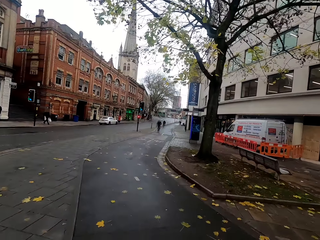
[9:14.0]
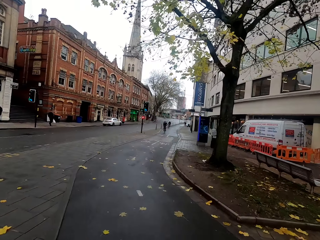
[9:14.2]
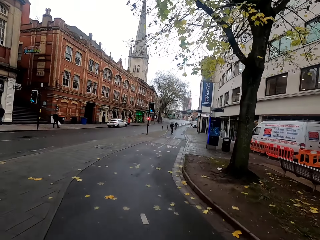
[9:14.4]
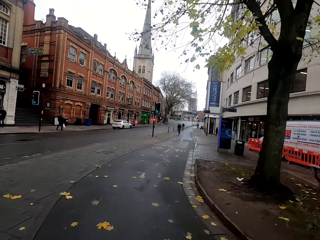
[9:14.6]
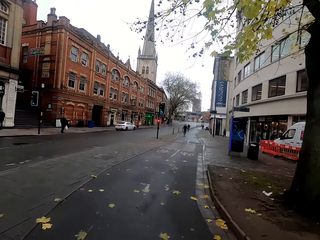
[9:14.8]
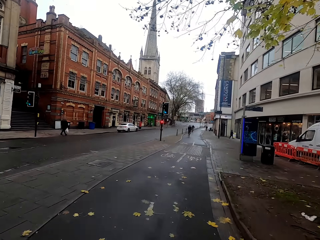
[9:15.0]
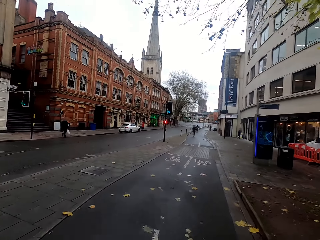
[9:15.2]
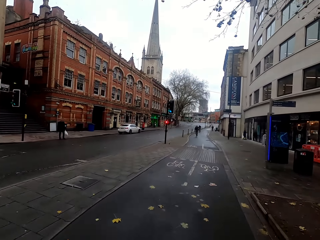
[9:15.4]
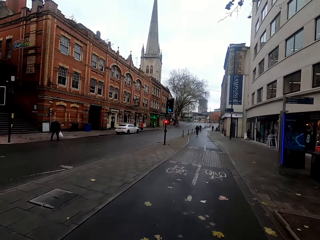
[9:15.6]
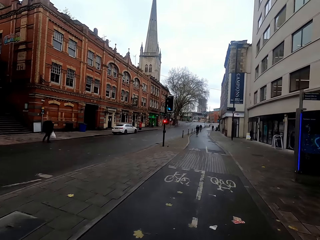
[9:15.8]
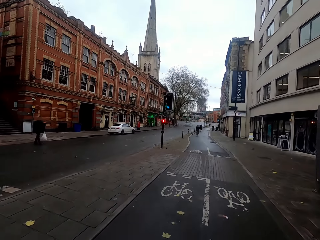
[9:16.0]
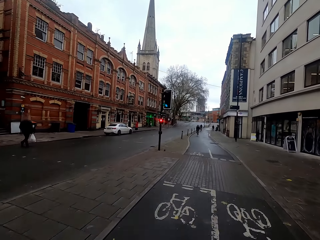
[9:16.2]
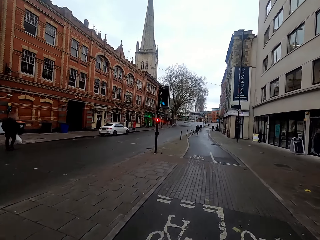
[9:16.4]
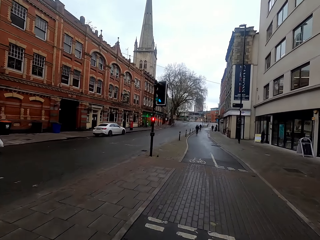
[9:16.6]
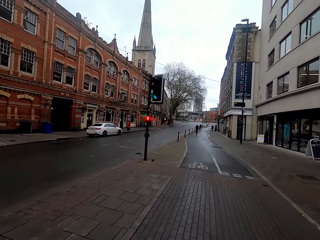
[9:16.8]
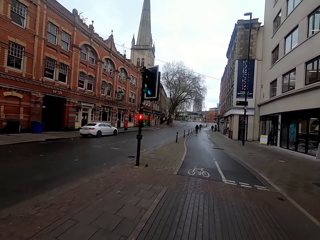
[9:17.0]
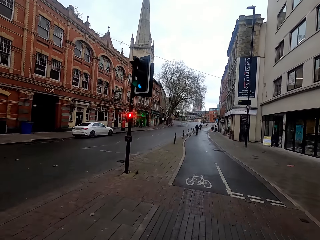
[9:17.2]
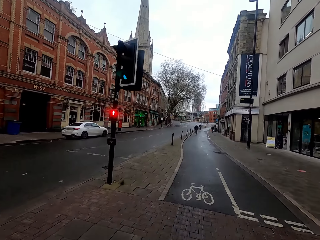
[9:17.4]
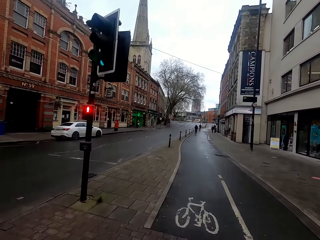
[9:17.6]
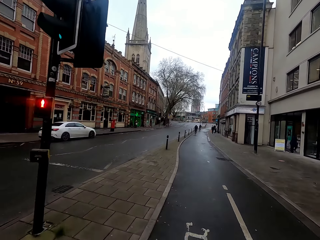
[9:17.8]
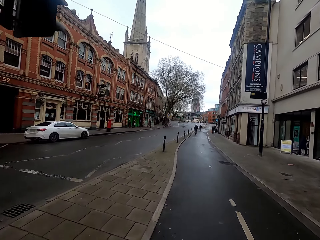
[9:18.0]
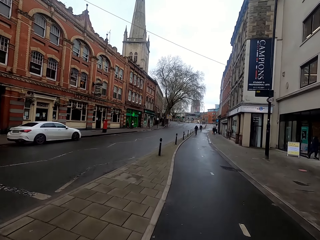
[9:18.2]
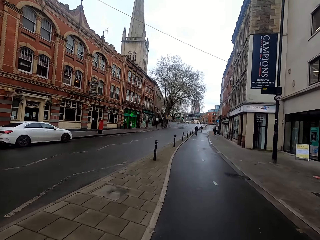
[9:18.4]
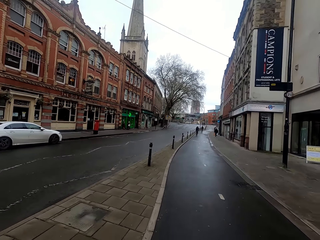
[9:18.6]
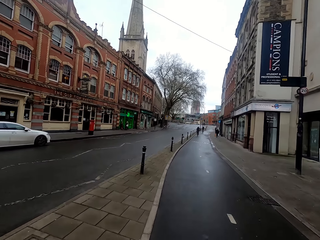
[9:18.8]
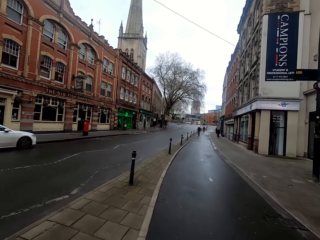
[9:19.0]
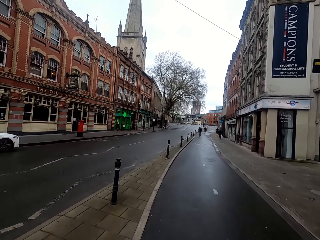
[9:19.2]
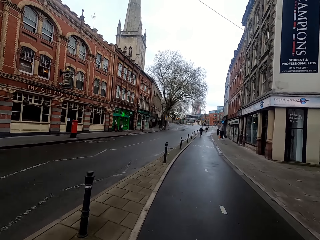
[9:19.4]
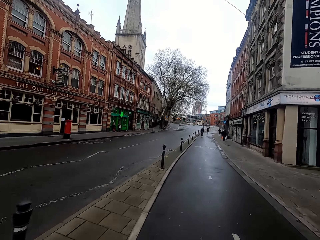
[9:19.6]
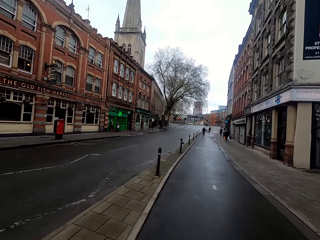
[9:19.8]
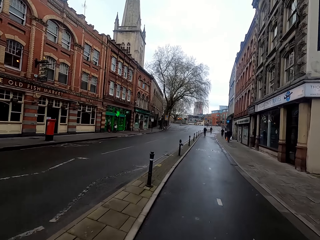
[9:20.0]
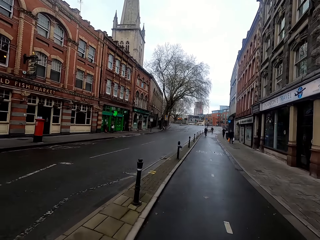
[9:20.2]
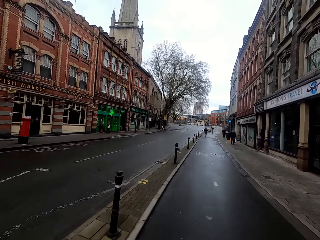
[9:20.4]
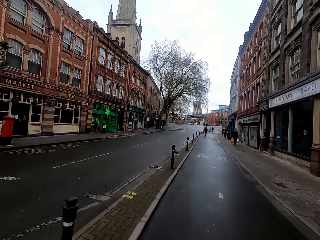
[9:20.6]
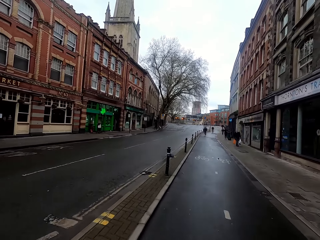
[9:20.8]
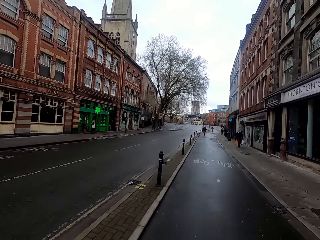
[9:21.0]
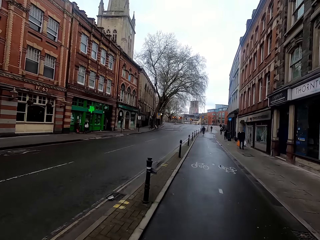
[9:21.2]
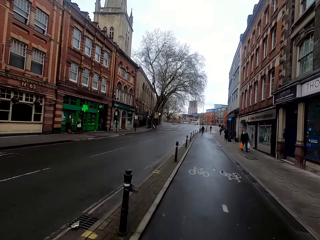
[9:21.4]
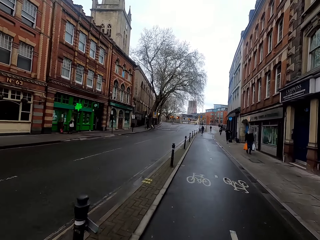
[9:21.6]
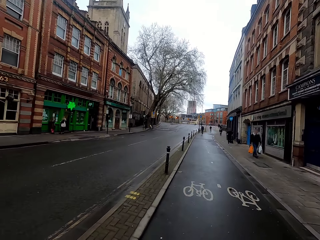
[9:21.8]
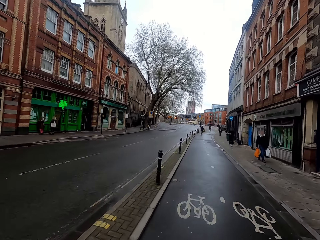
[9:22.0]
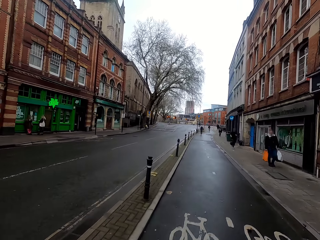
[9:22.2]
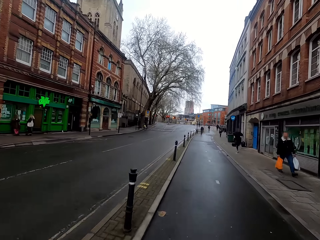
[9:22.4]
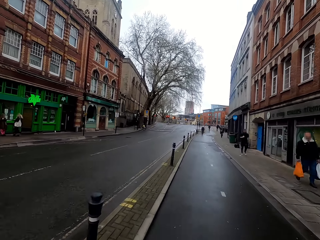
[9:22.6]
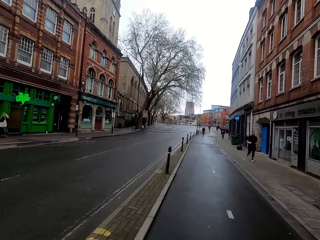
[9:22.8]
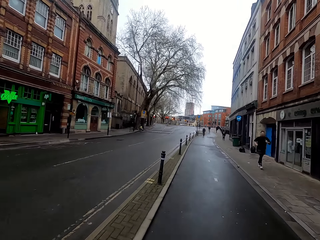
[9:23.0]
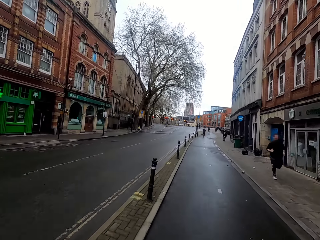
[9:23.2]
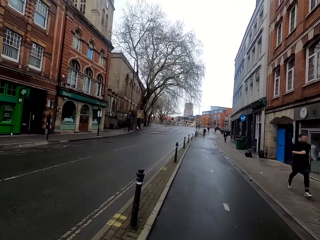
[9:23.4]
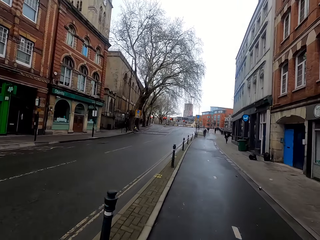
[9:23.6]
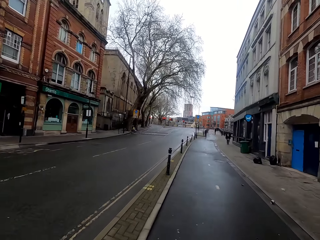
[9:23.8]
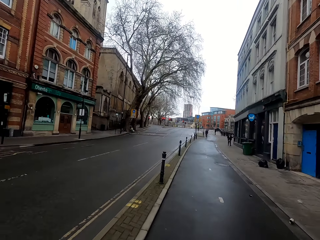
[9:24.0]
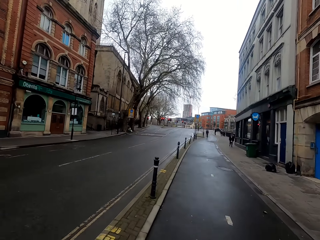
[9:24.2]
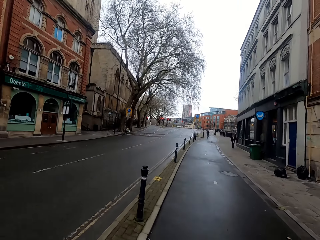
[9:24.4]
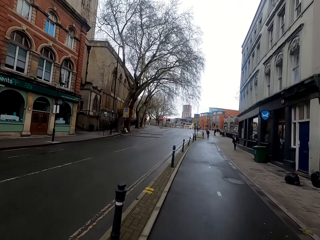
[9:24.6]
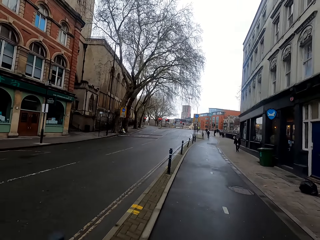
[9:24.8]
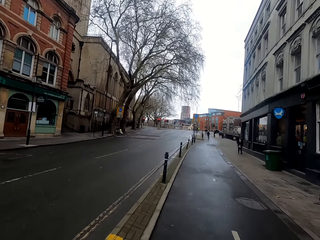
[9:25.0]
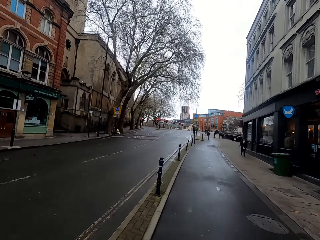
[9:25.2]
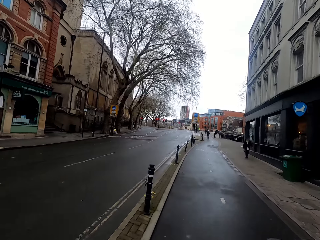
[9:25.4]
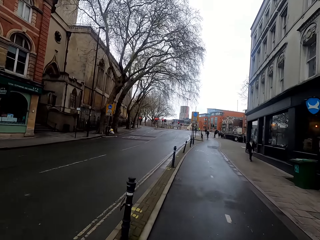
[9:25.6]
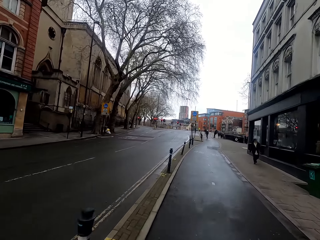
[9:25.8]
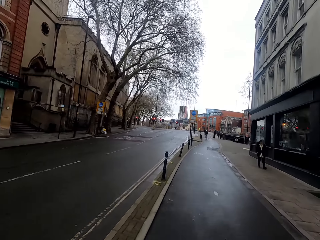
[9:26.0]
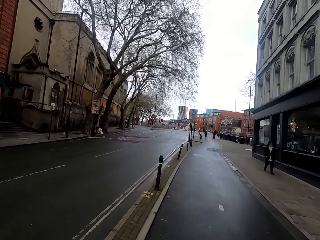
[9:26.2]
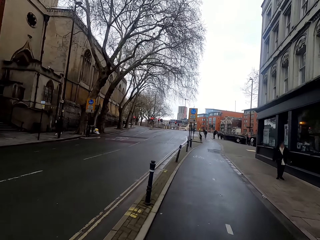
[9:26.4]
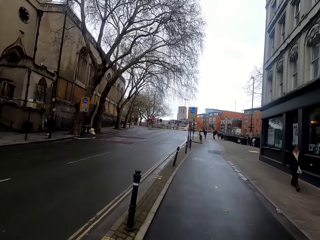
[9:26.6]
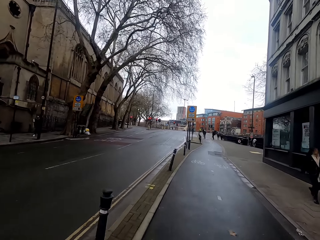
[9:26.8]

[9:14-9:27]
The camera wearer rides past a man. They ride past people.

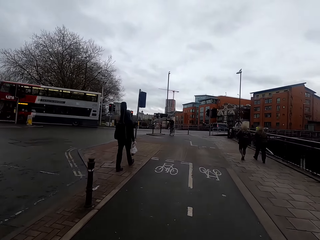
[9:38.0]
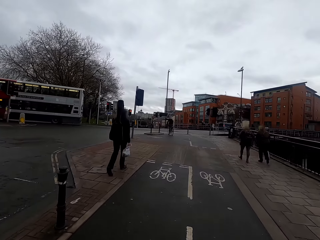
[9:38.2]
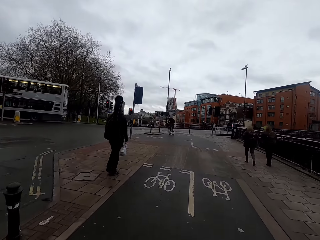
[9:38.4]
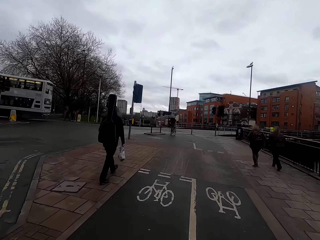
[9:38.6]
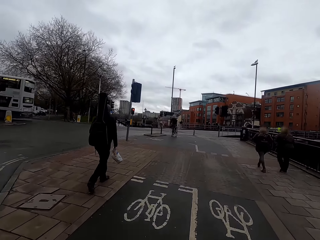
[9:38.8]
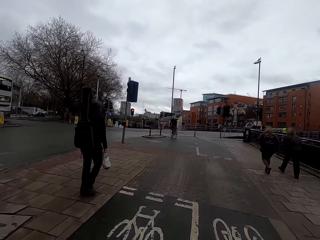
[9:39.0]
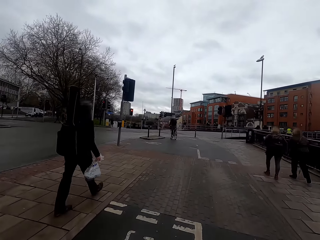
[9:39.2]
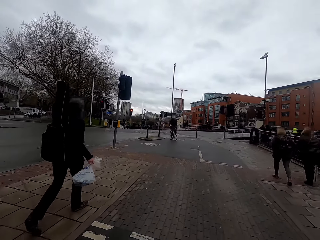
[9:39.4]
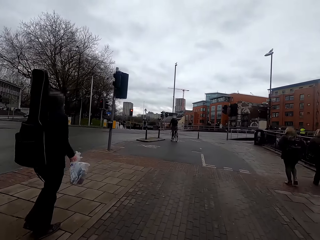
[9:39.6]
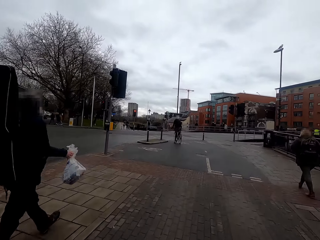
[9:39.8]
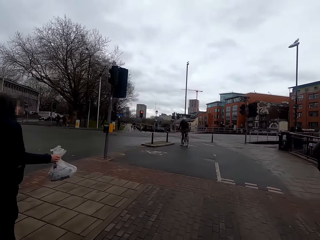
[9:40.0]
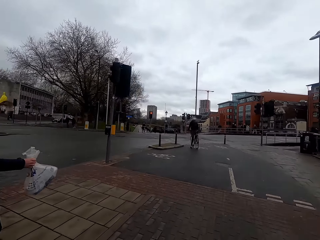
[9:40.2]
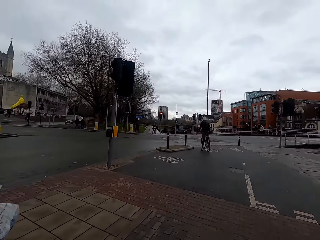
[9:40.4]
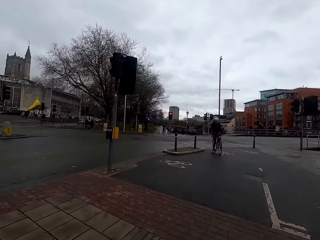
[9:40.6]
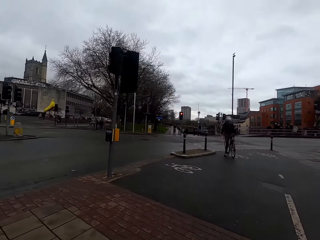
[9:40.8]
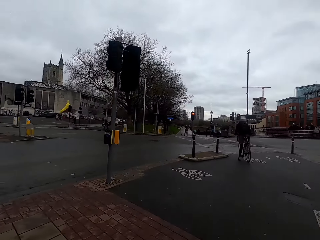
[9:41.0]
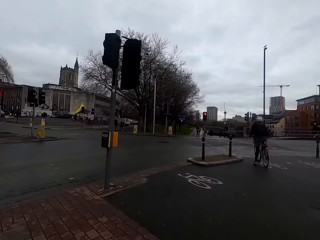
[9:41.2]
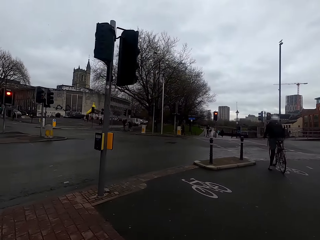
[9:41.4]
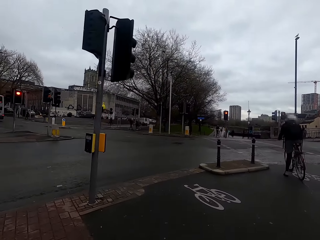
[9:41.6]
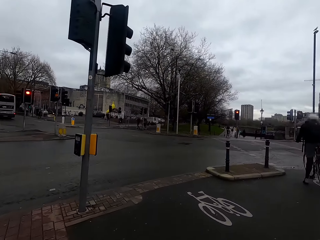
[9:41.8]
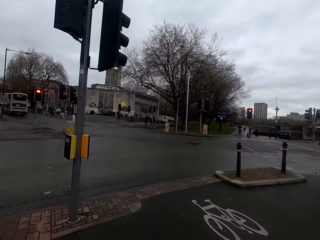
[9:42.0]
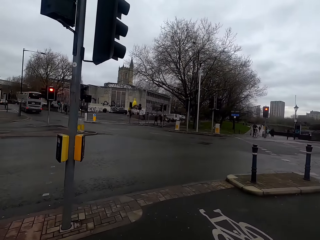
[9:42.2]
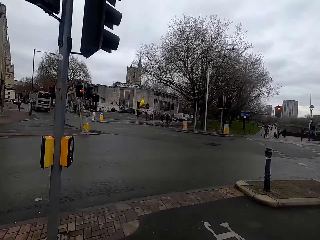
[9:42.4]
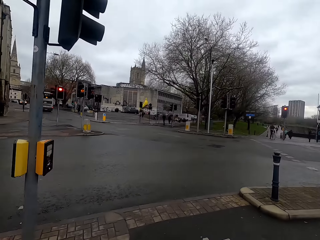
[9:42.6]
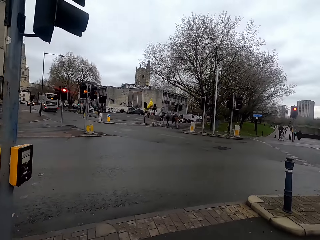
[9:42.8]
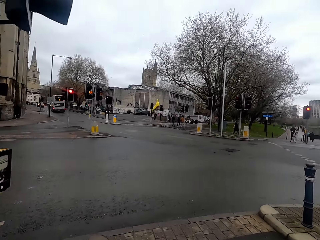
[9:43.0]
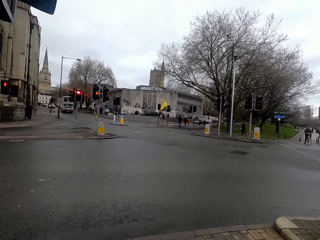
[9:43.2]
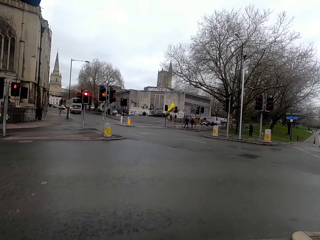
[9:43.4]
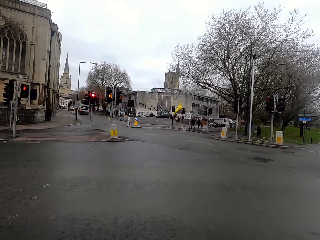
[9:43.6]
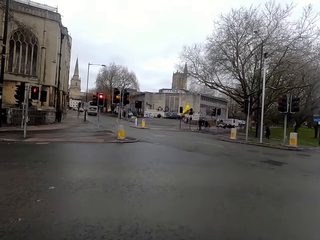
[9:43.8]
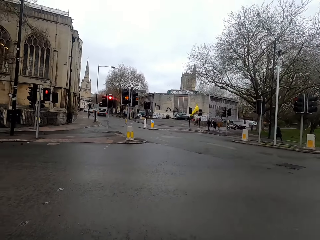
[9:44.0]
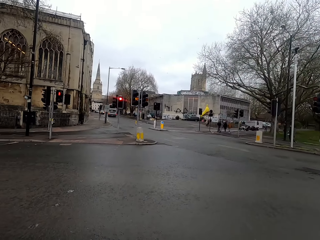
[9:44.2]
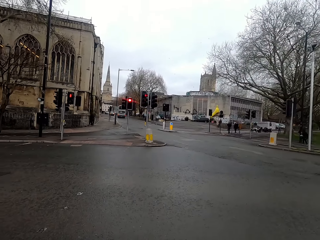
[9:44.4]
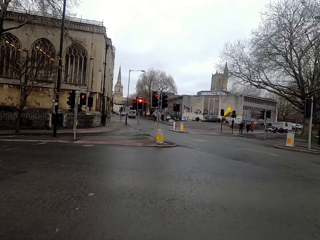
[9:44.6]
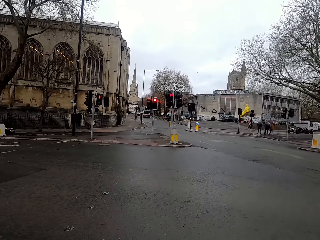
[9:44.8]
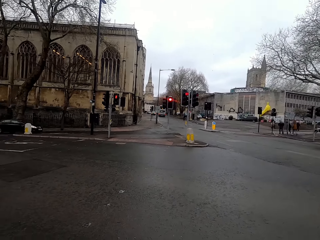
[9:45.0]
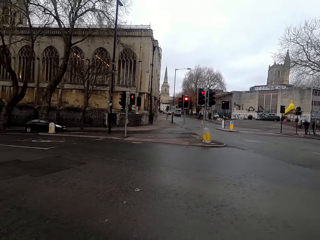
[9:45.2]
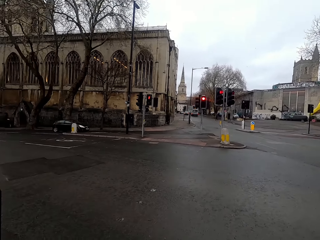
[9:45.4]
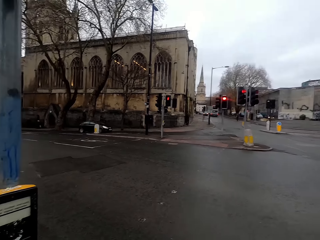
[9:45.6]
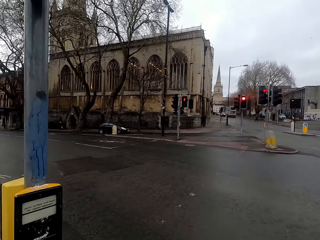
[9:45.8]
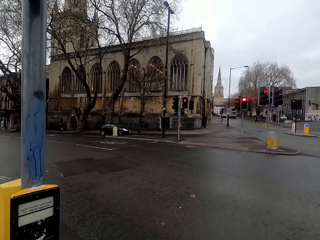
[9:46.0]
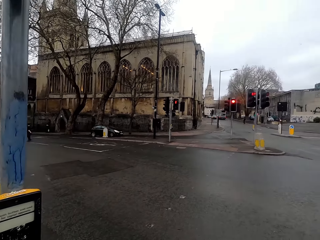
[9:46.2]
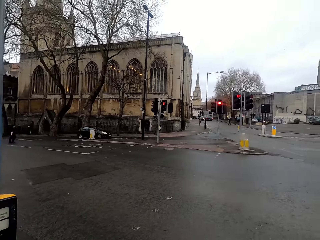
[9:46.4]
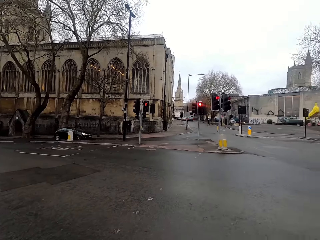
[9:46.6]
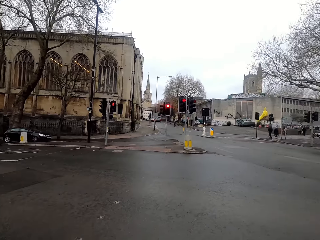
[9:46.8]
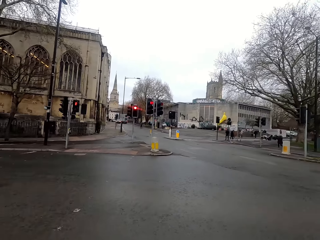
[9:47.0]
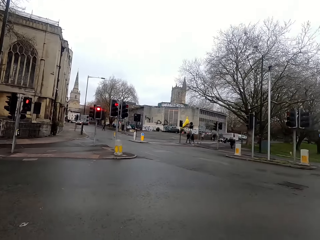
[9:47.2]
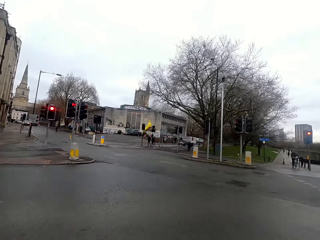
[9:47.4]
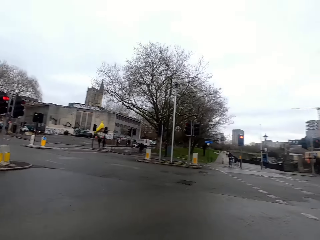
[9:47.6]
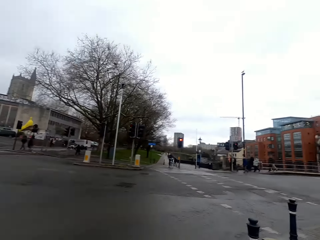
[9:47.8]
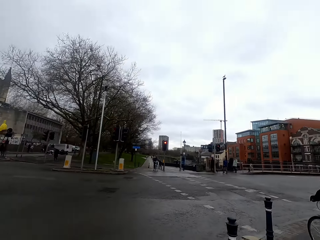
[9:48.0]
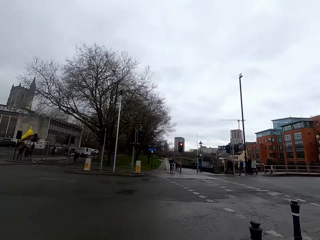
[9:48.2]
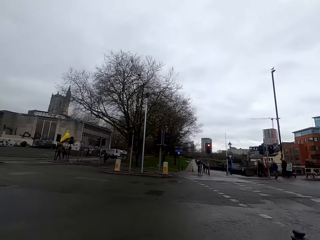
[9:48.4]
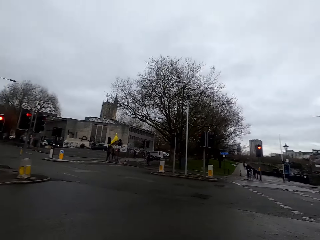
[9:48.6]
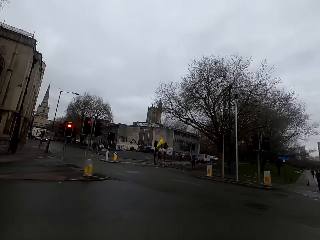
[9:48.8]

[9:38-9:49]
A bus rides past the camera wearer. A car rides past the camera wearer.
